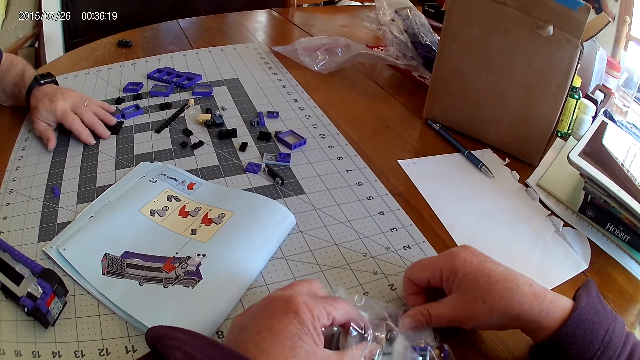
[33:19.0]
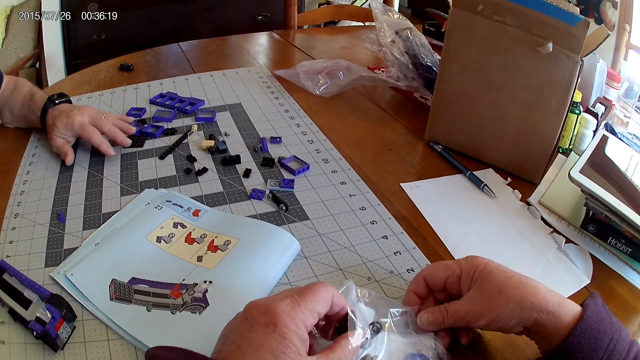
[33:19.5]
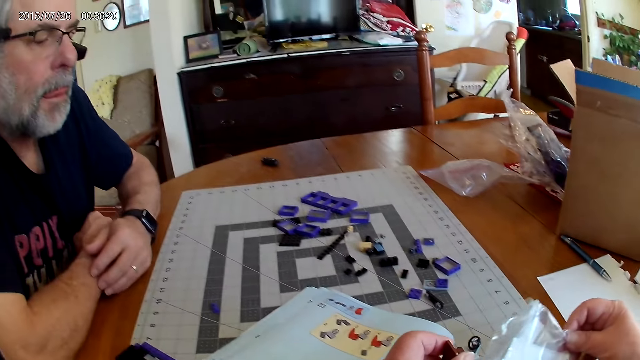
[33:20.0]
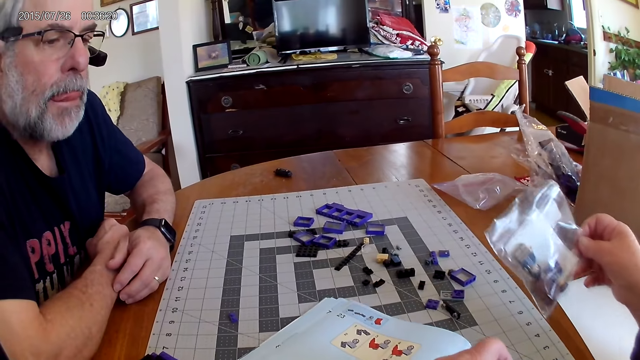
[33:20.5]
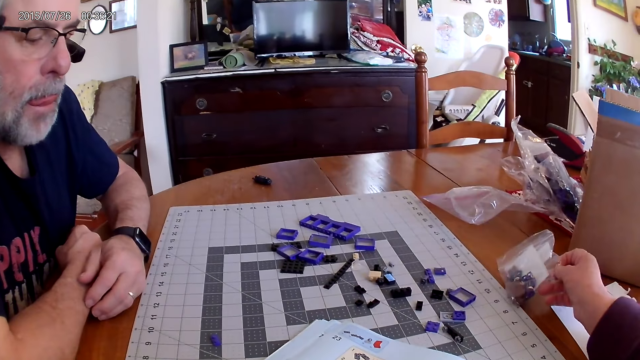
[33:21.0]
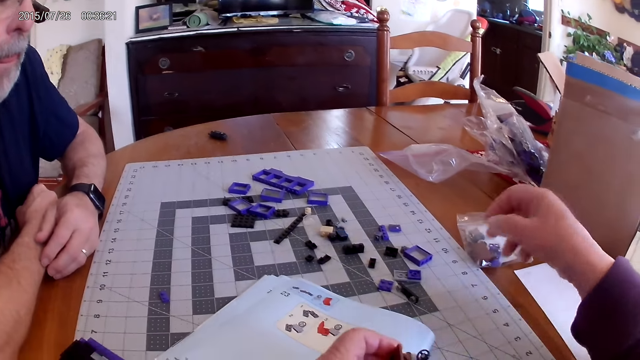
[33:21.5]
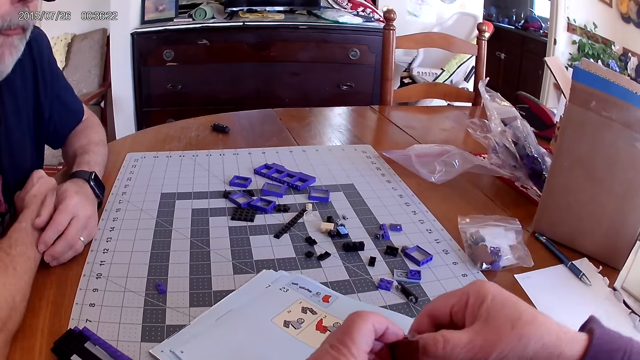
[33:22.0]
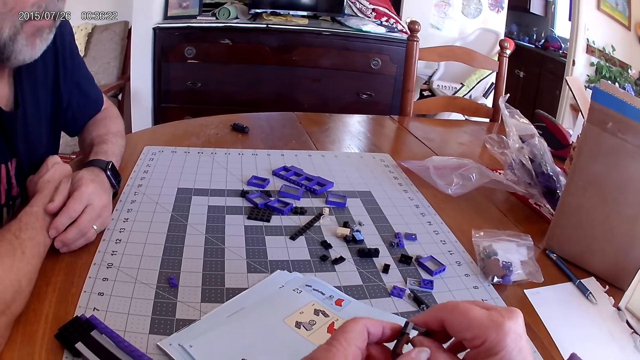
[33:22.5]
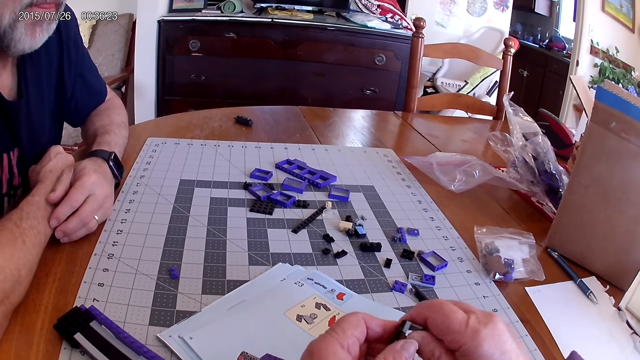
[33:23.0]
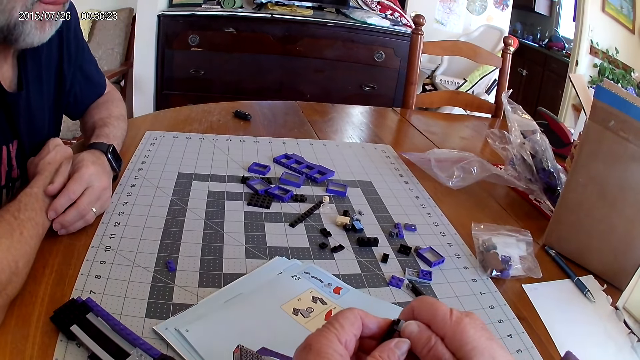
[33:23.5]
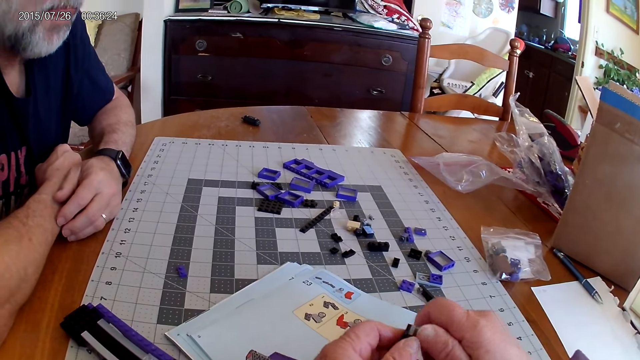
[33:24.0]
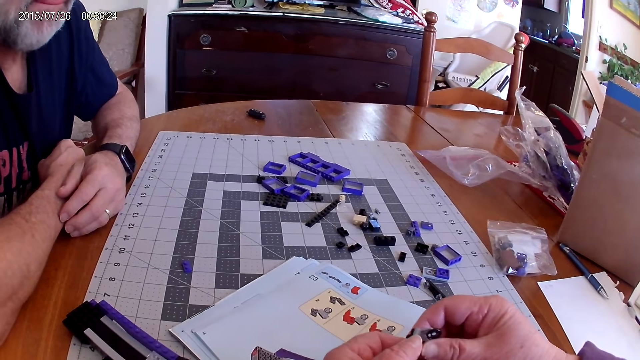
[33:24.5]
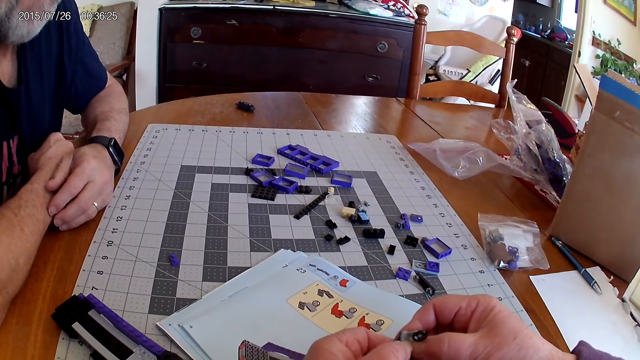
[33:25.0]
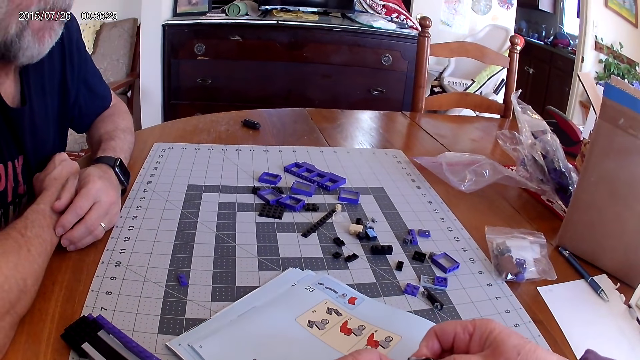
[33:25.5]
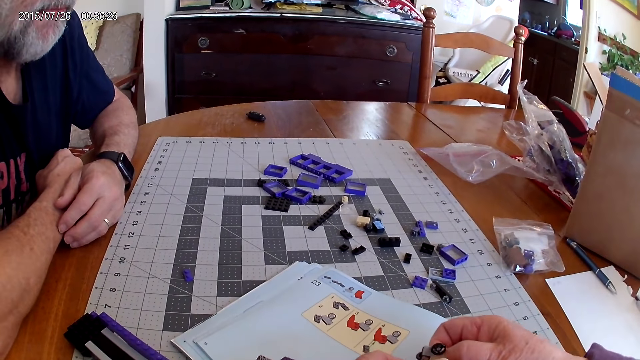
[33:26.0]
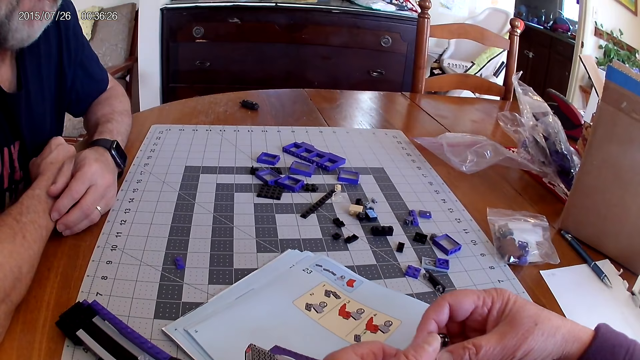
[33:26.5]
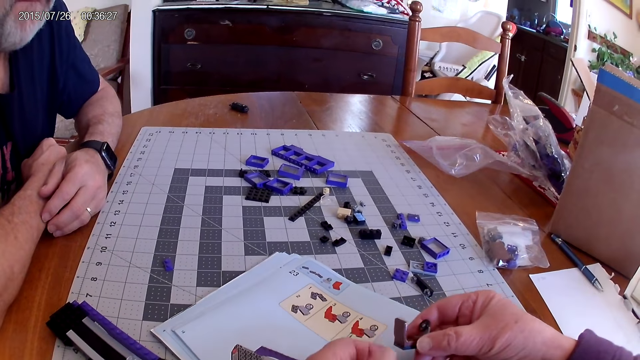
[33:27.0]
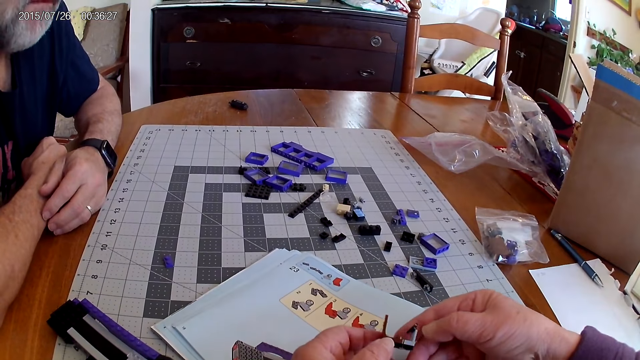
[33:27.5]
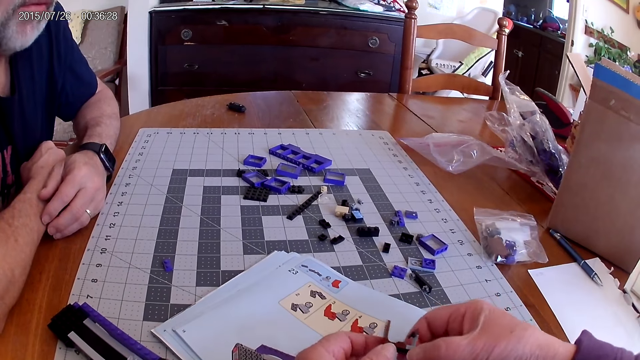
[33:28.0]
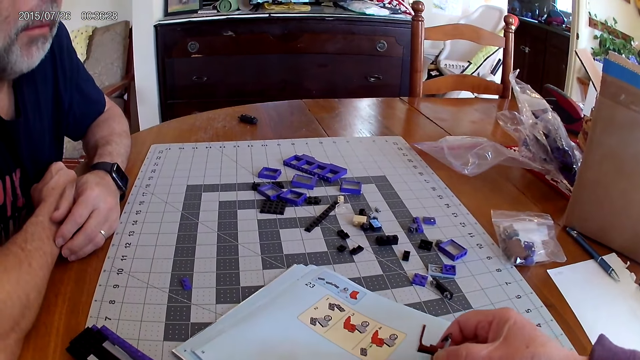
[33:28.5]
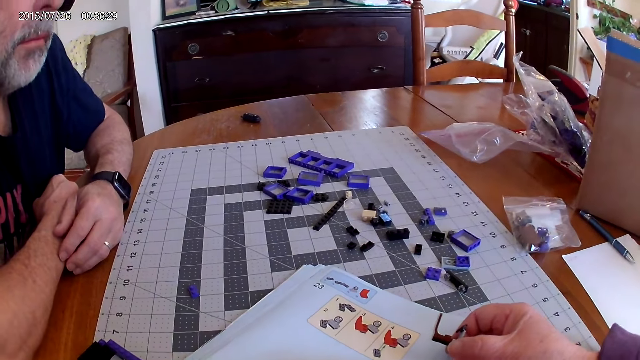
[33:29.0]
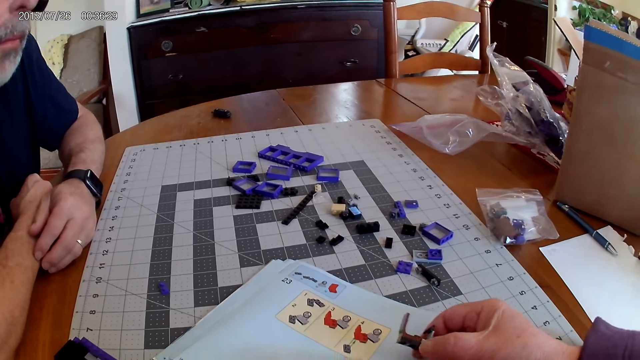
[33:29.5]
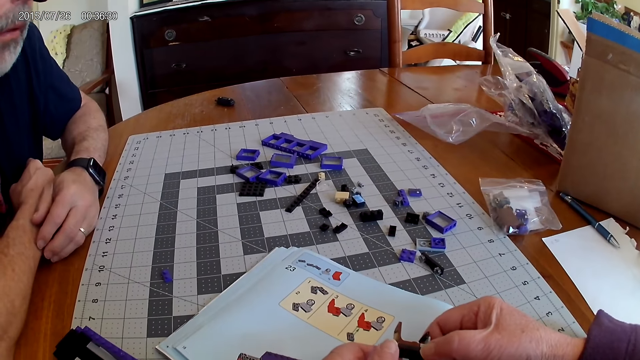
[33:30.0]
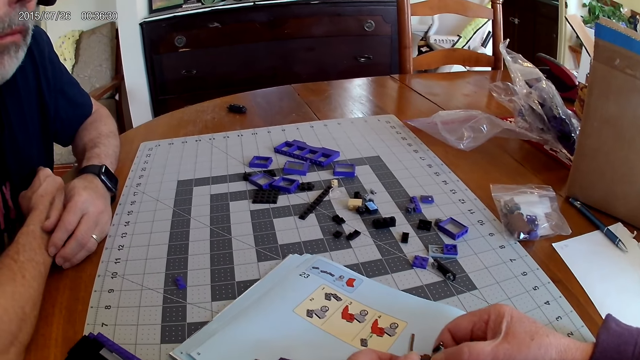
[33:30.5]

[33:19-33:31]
The camera wearer removes the plastic. They put down the sealed parts. They dismantle the plastic piece.

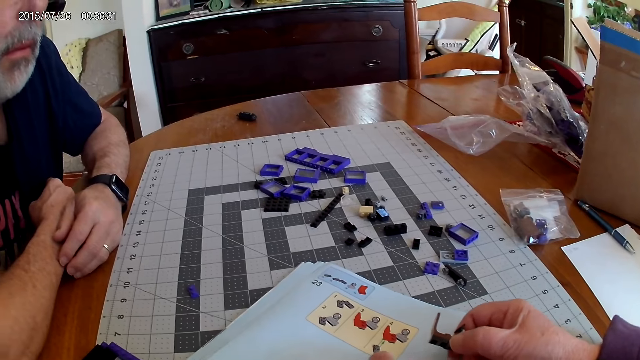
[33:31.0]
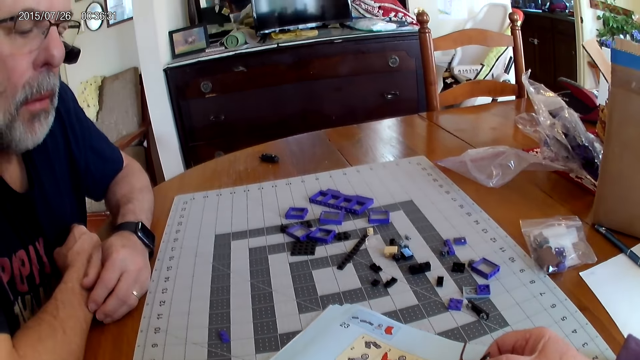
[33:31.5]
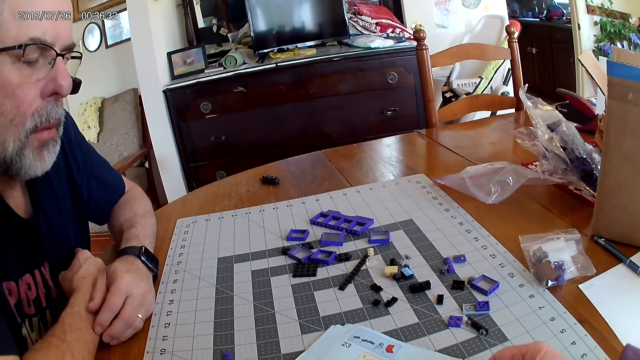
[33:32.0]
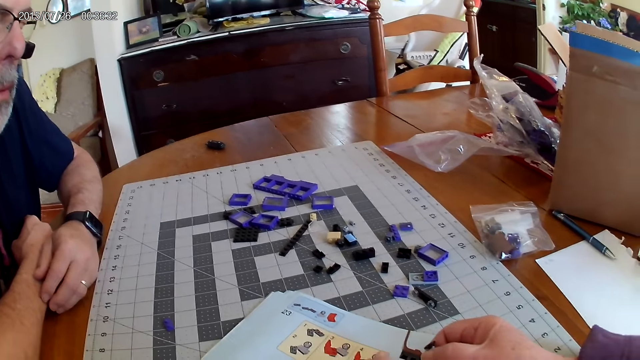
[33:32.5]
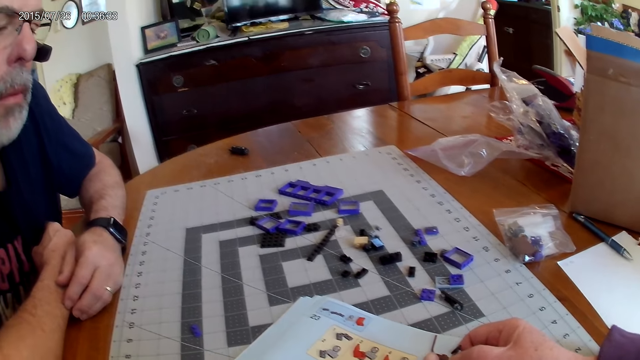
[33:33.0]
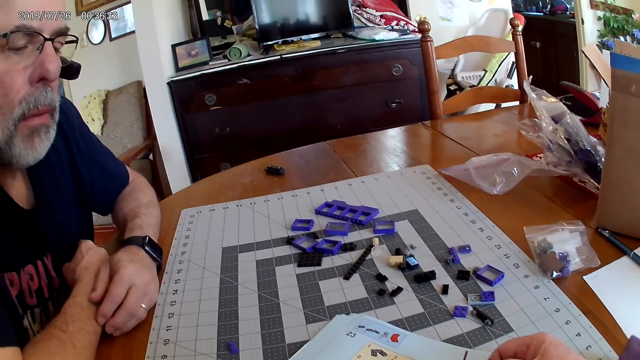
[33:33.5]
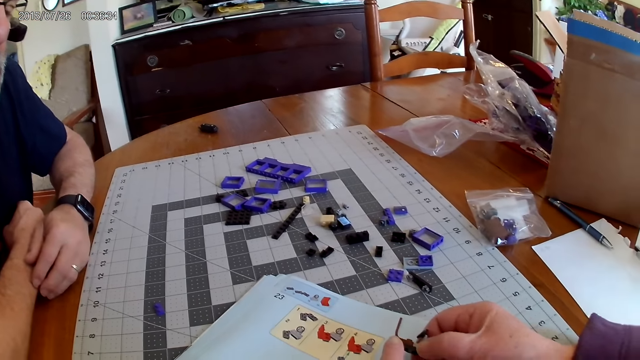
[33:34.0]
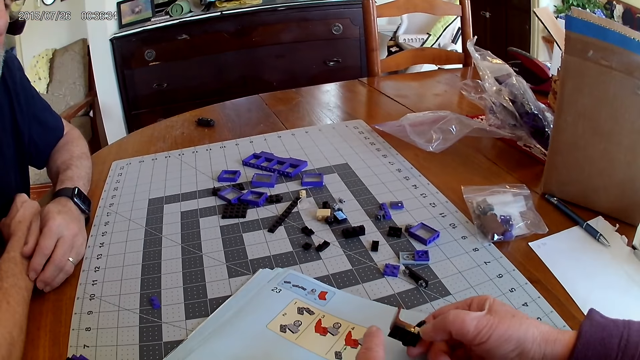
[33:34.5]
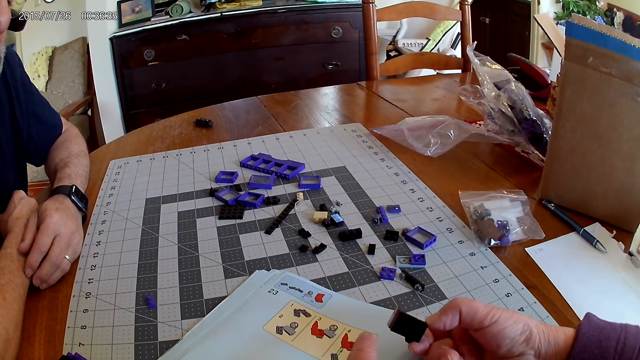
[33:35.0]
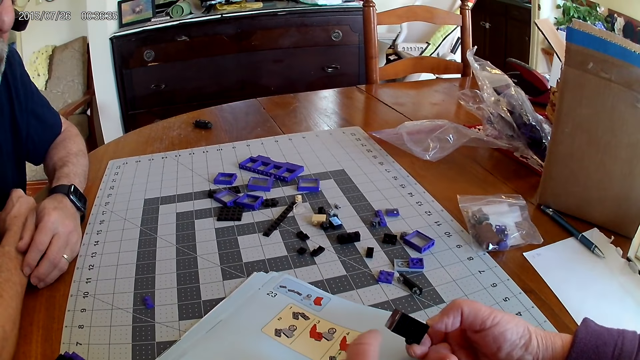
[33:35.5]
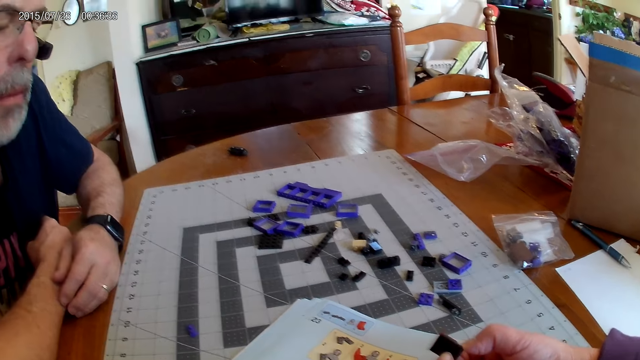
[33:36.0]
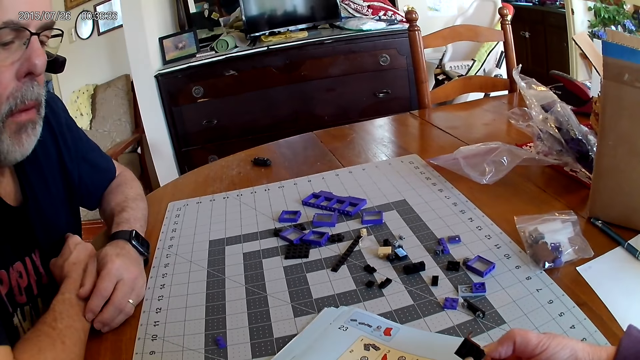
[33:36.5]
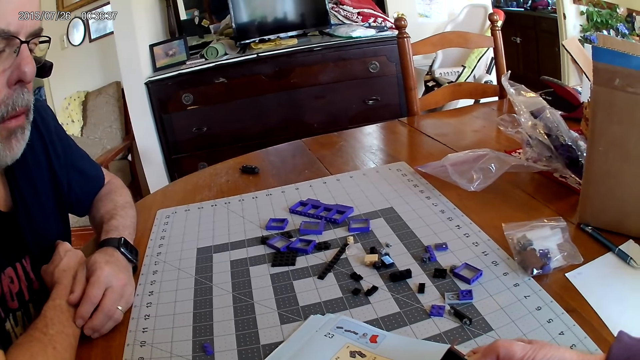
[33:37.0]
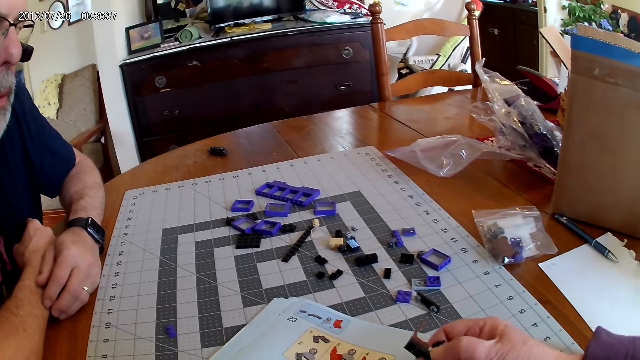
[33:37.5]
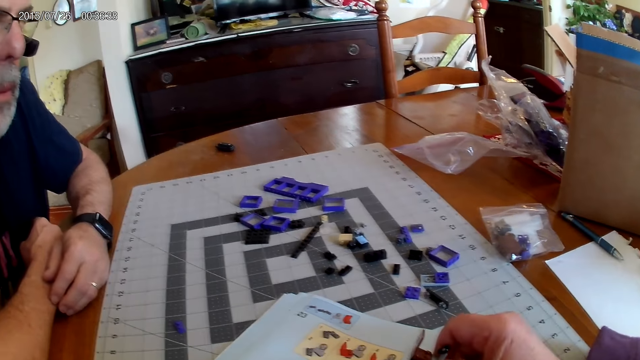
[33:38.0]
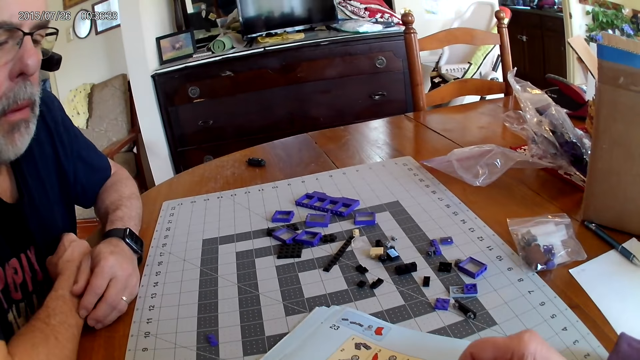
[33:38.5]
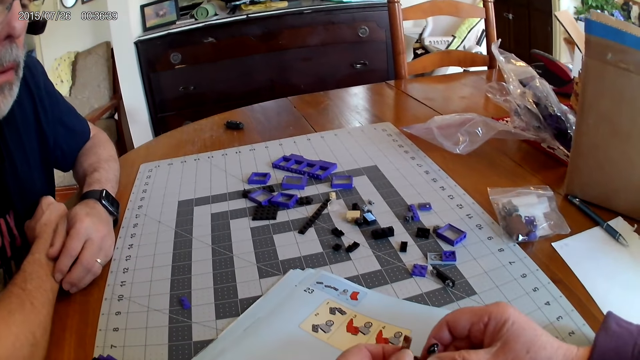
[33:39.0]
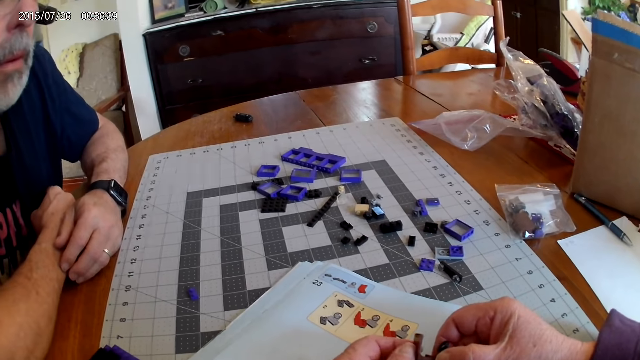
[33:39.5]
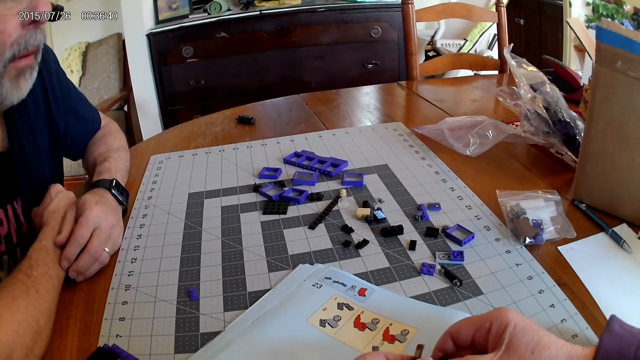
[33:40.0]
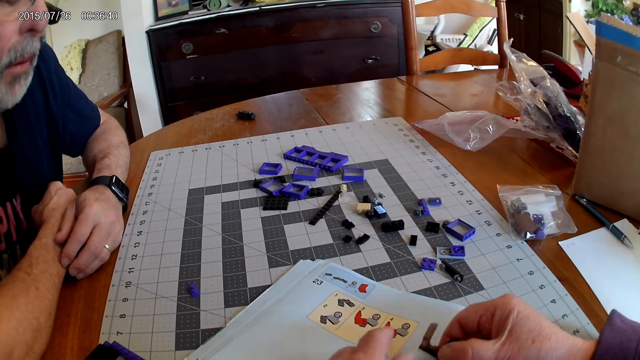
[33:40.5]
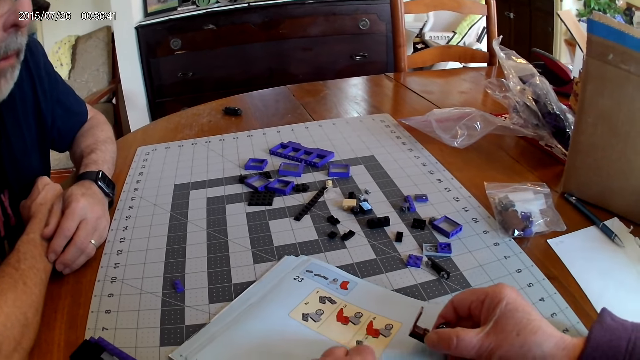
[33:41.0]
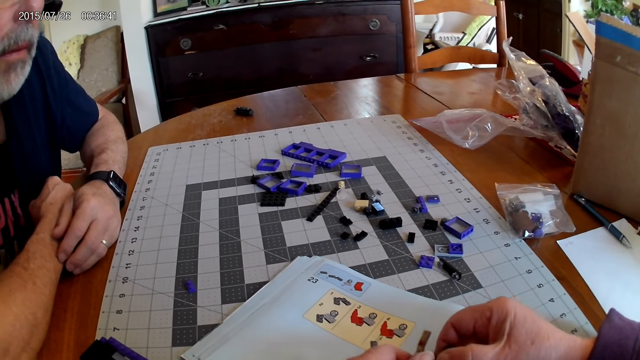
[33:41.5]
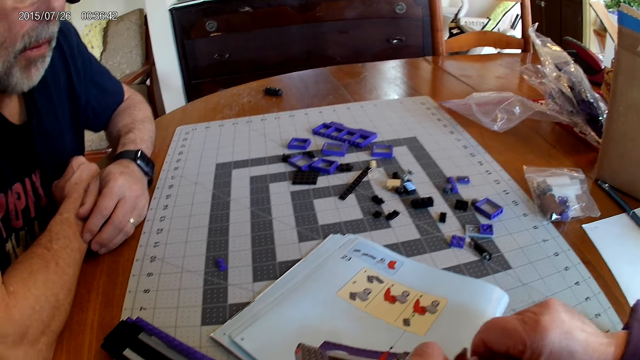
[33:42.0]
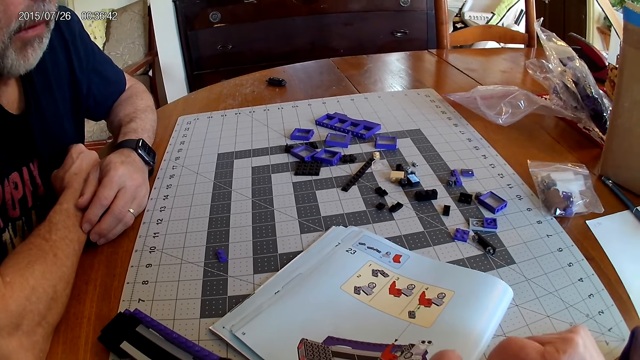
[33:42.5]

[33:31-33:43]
The camera wearer looks at the plastic piece.
